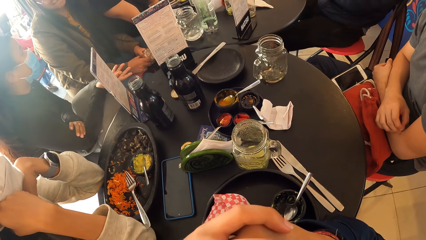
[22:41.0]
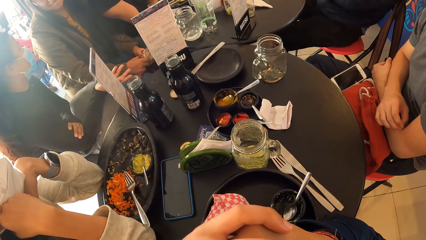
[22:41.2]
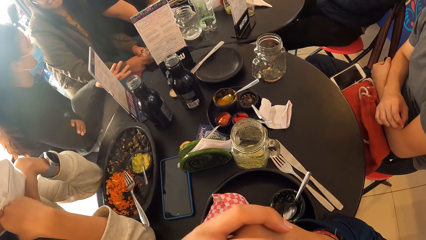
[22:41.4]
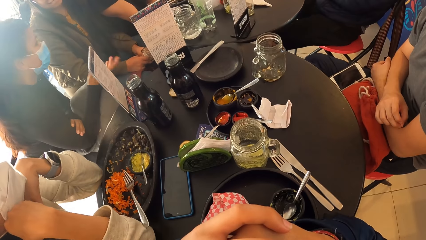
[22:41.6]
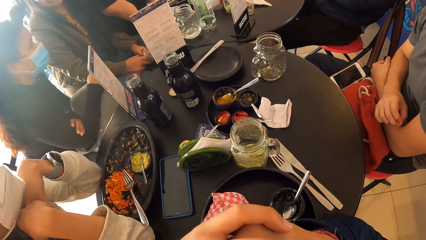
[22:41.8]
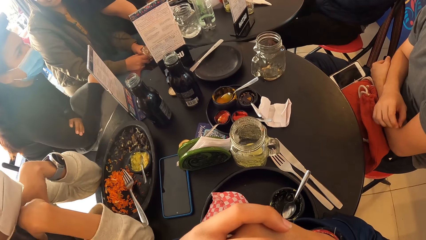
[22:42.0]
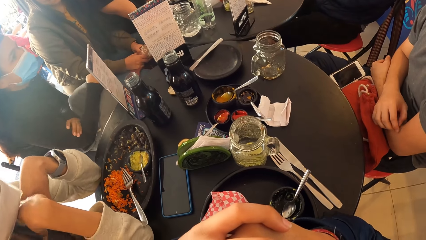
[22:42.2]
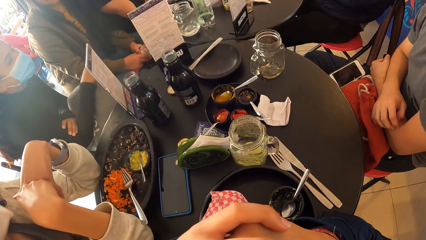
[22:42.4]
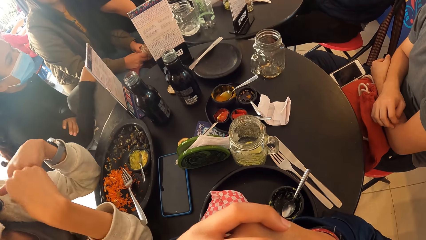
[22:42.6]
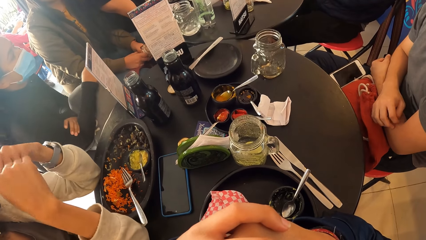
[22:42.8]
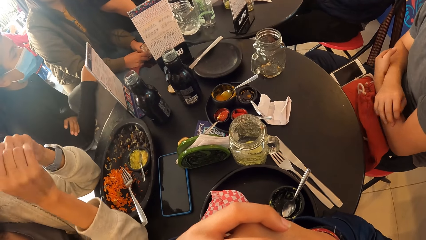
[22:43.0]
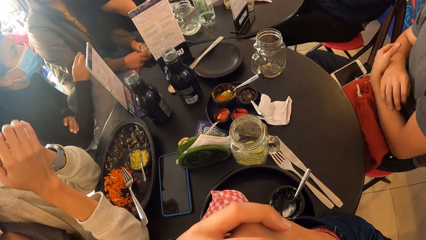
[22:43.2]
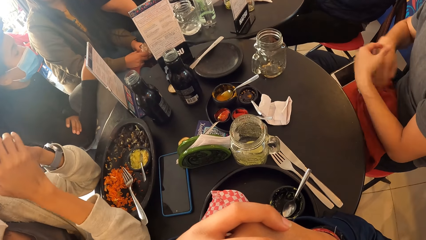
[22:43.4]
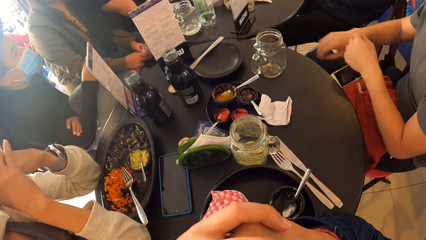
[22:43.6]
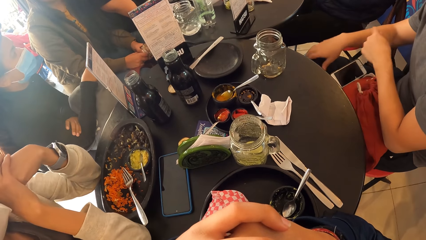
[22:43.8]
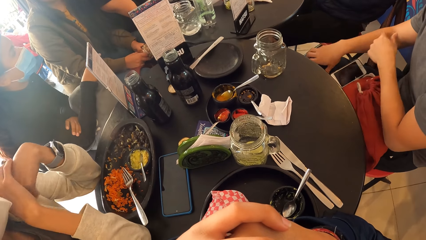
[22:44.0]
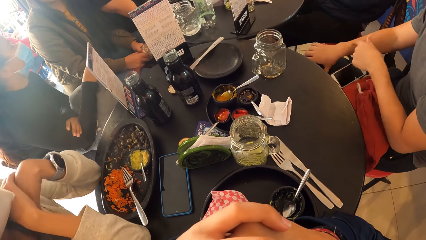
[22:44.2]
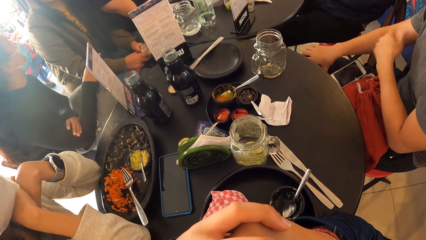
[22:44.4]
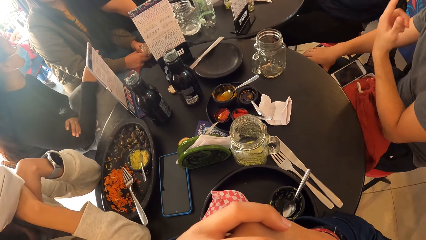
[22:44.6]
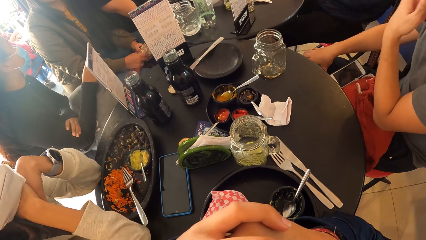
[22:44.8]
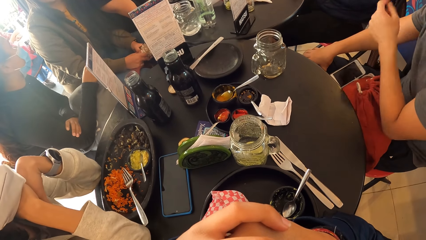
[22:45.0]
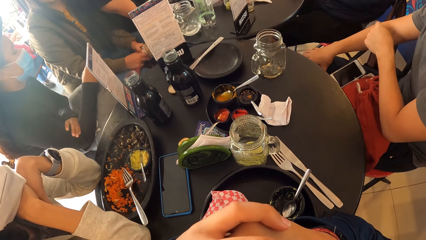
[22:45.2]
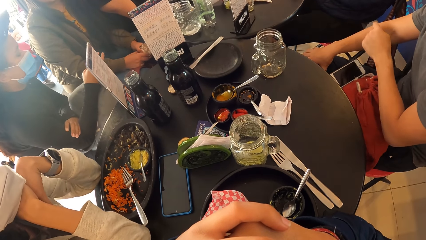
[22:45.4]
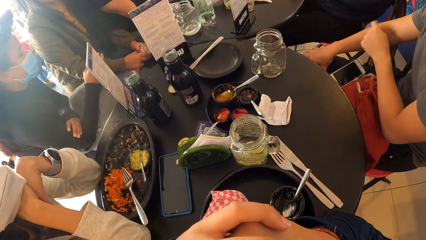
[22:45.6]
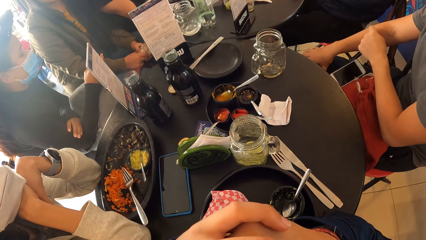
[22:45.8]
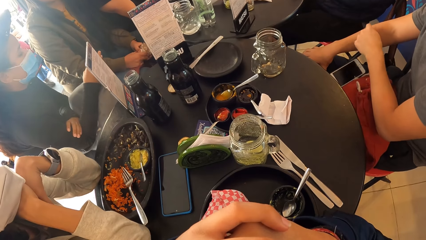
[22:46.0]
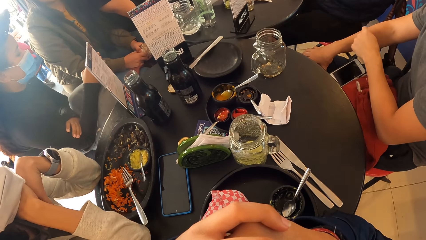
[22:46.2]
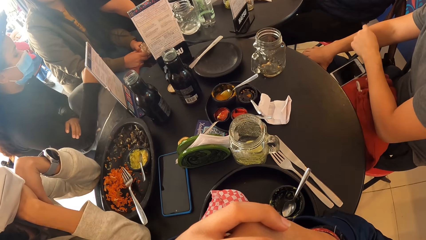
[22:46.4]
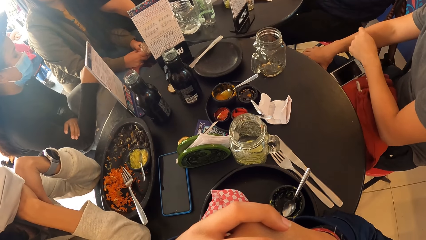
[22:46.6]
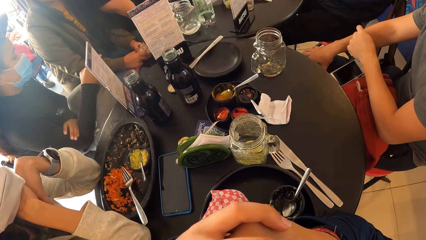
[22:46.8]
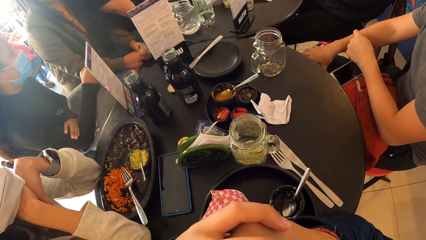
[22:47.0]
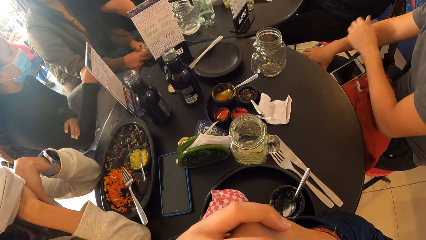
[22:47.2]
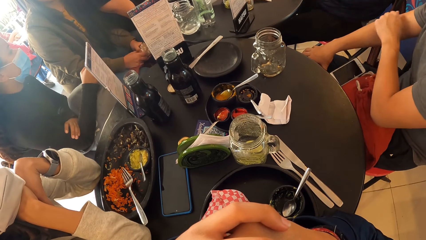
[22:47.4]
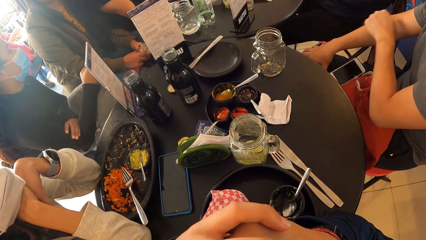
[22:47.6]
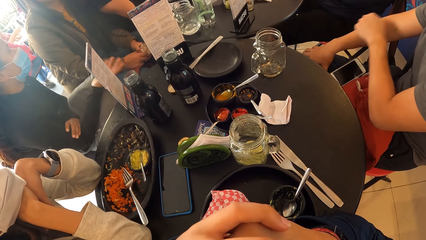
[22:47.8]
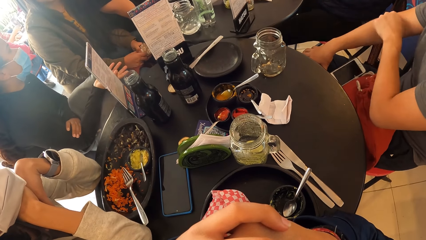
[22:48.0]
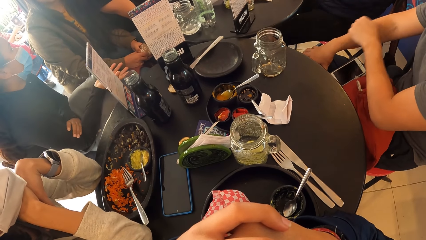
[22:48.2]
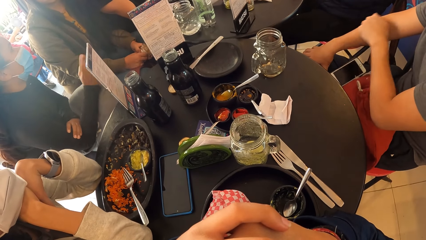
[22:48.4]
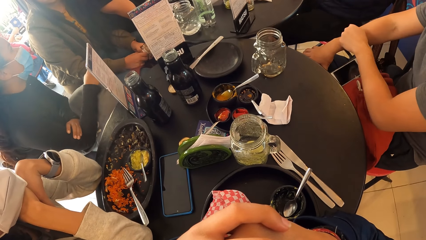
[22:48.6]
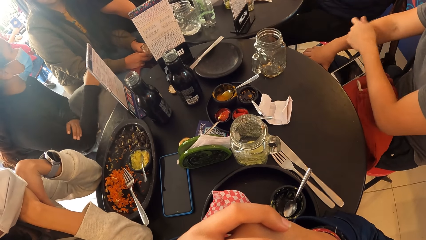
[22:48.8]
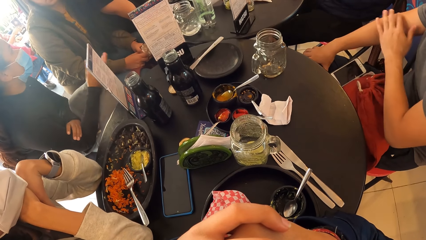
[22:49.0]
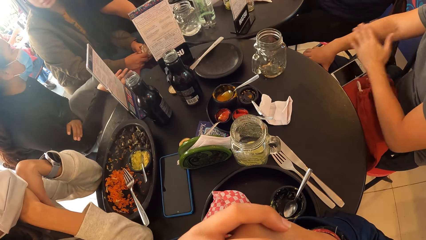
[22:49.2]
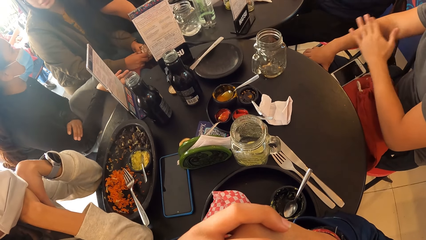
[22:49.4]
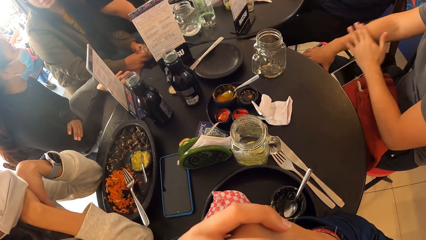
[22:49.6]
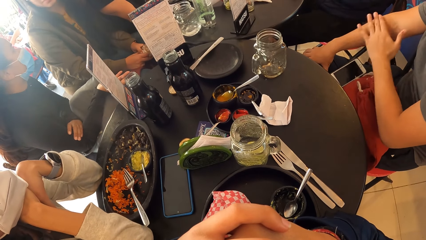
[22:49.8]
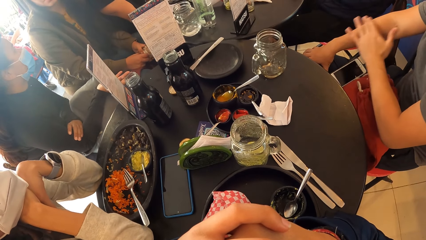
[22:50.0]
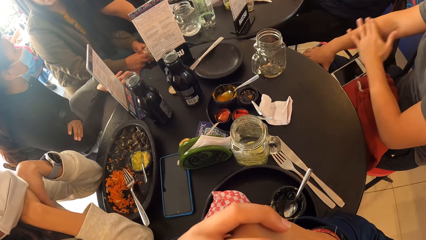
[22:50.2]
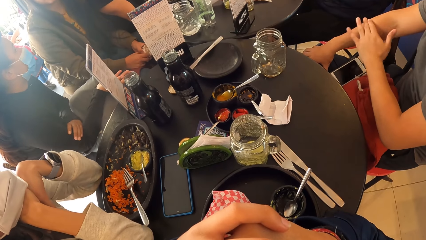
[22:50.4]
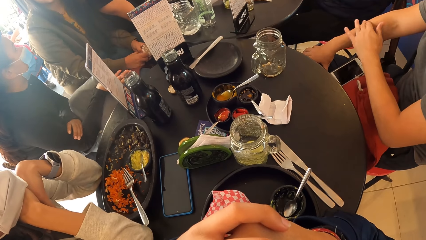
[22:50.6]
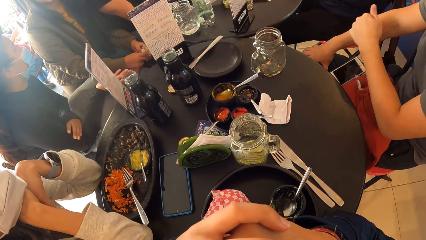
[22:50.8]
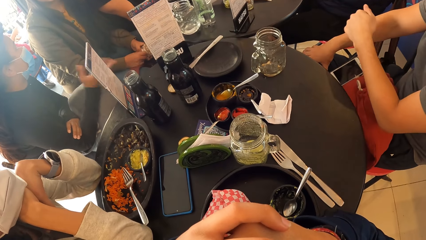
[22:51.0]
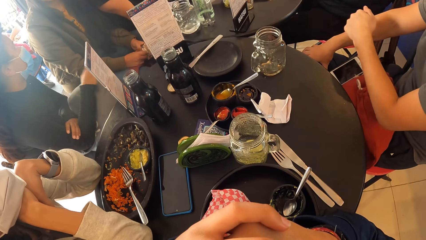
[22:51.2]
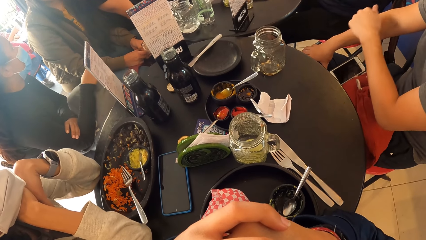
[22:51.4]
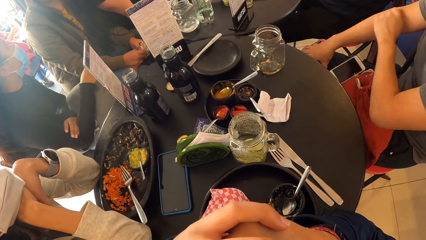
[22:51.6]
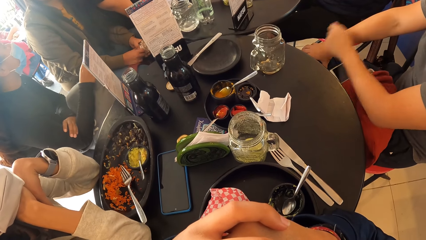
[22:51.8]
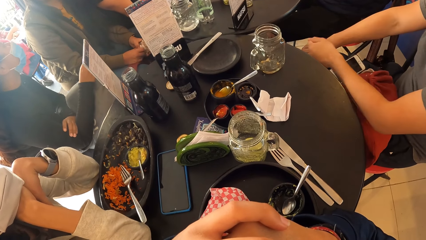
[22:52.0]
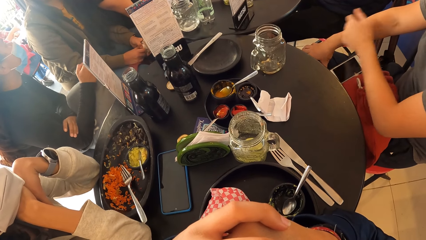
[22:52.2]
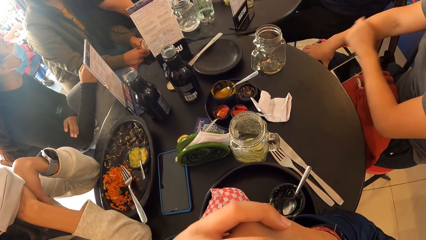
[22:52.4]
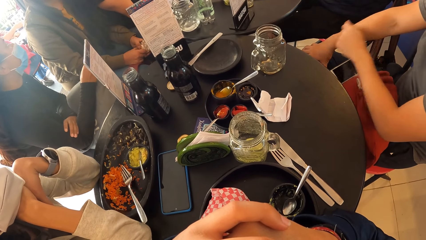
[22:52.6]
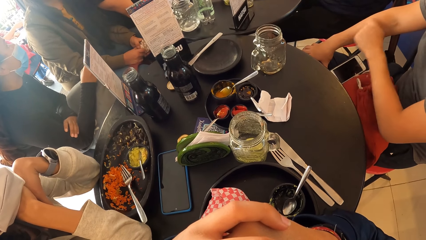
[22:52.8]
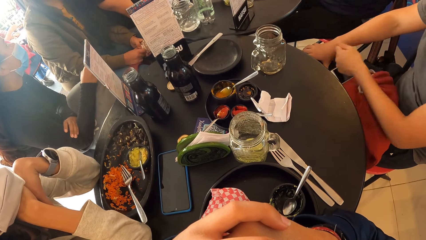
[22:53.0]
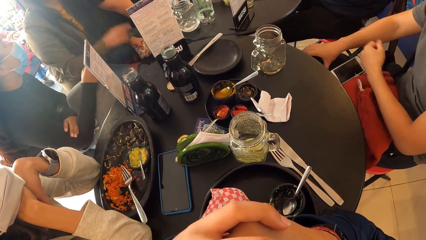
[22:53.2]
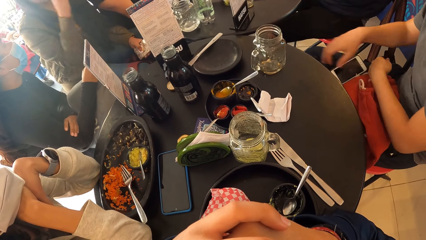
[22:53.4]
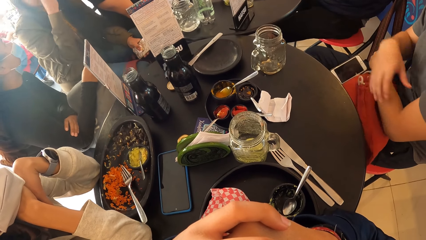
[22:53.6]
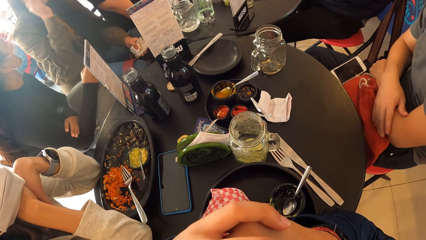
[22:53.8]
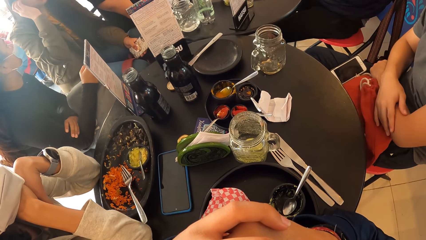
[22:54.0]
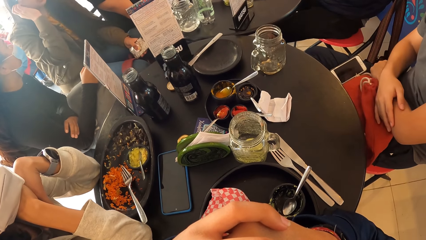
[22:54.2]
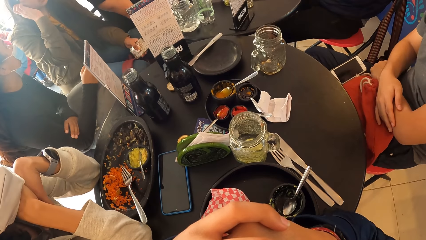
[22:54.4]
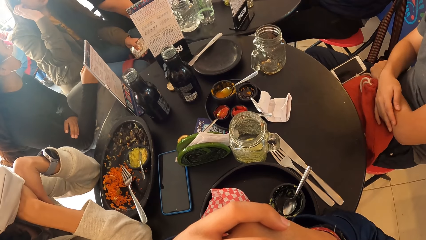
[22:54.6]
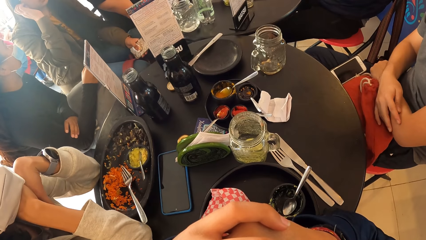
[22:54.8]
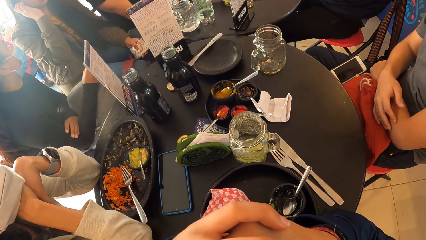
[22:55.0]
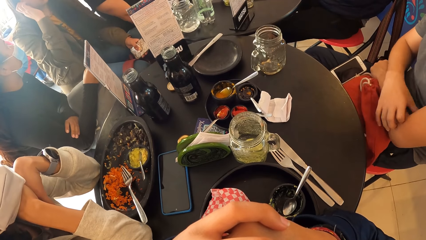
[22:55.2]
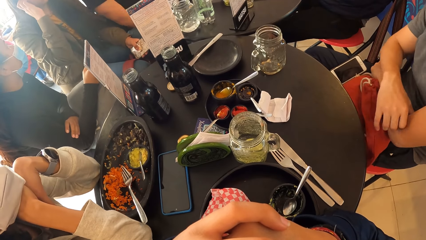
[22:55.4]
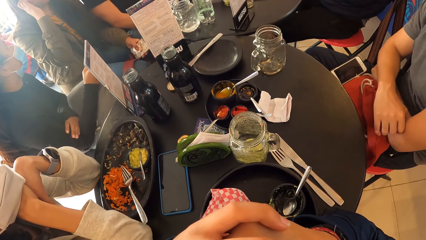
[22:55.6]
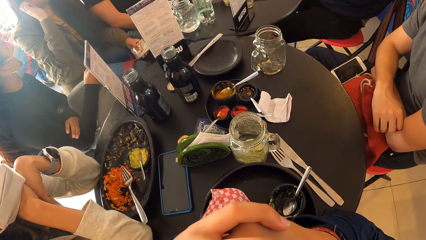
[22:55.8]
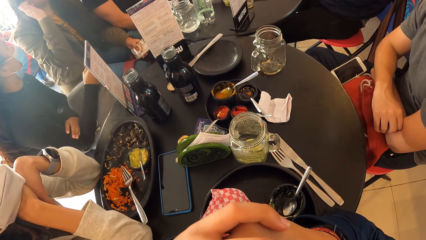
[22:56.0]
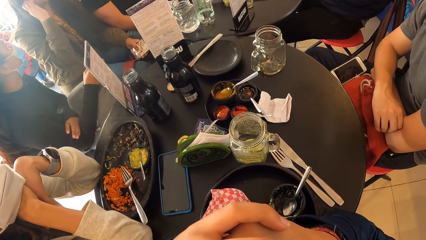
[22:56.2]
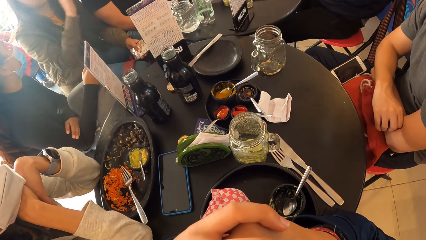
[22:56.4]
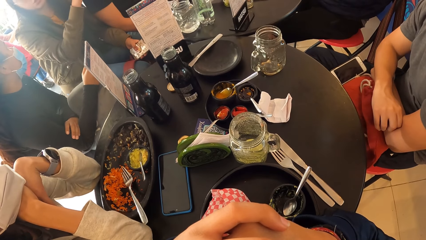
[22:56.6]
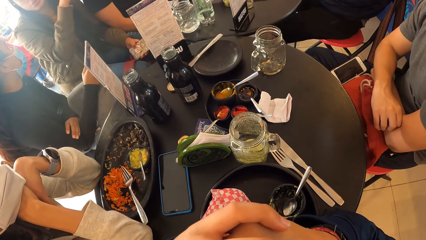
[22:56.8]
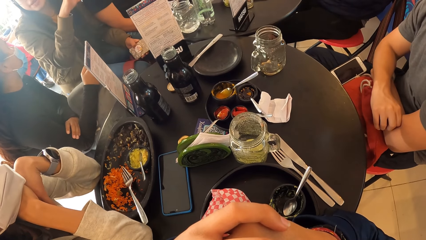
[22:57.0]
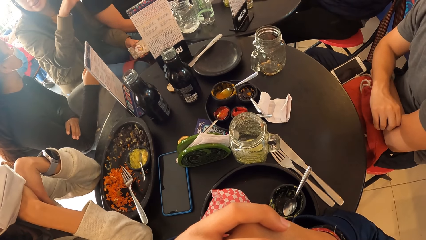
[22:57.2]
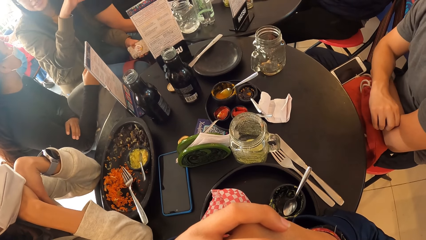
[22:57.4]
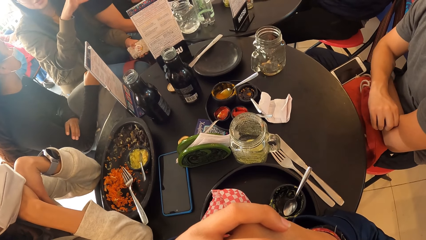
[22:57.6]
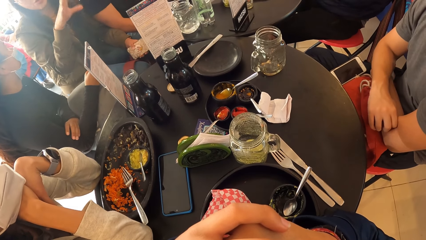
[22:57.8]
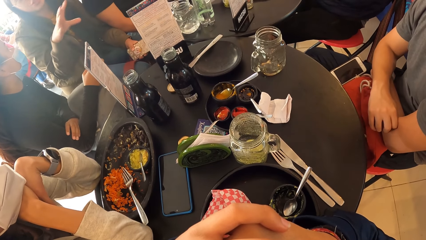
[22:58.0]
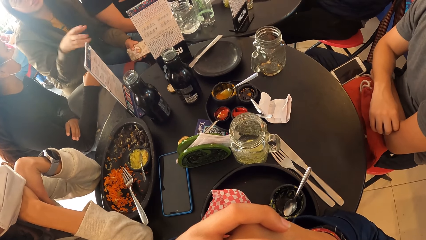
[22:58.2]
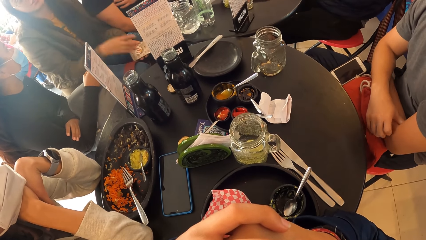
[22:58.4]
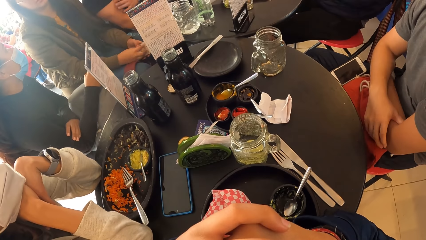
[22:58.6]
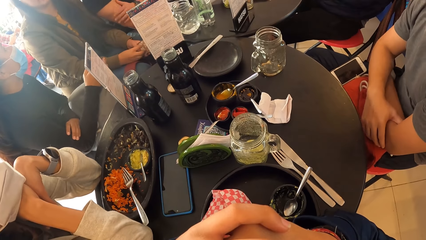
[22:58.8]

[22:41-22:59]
The man touches his right hand with his left hand.
